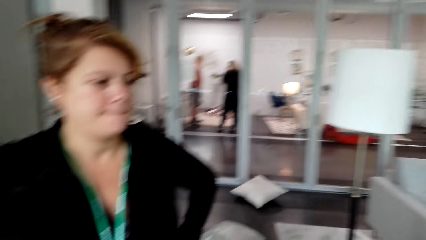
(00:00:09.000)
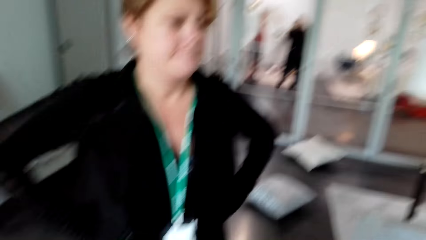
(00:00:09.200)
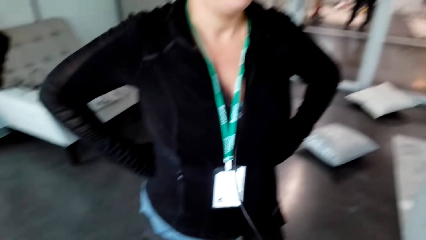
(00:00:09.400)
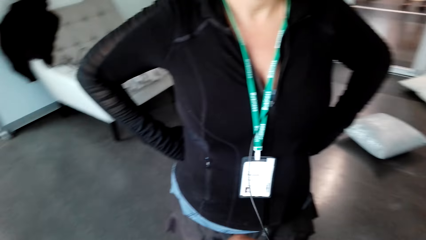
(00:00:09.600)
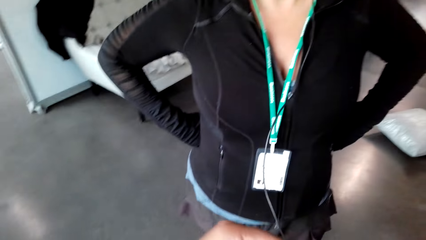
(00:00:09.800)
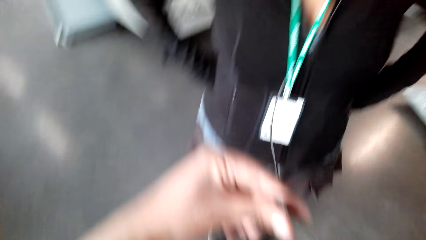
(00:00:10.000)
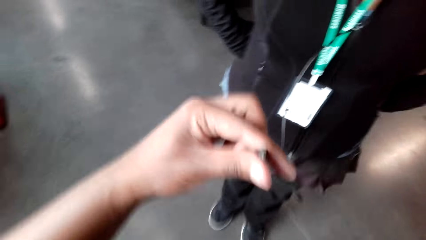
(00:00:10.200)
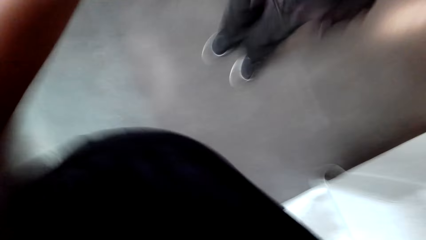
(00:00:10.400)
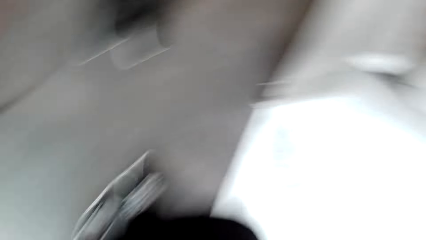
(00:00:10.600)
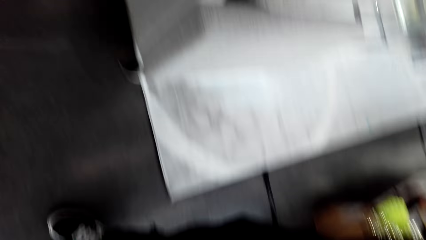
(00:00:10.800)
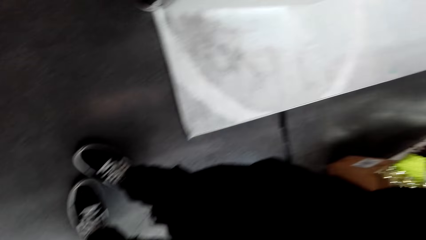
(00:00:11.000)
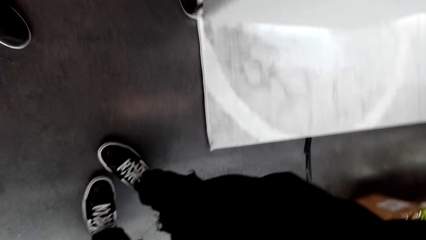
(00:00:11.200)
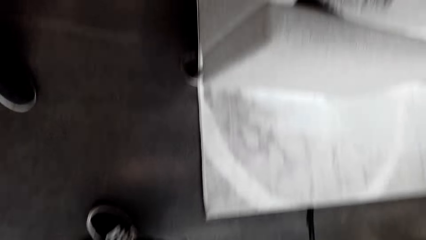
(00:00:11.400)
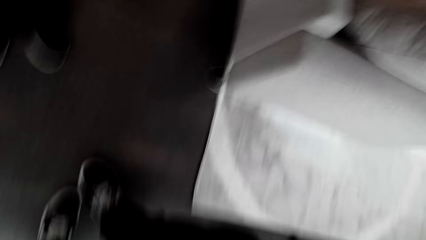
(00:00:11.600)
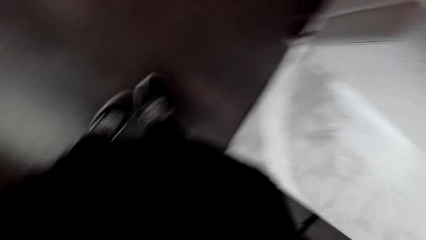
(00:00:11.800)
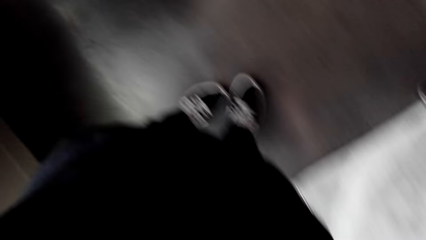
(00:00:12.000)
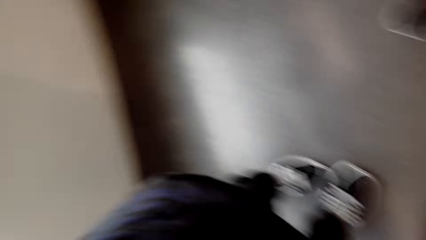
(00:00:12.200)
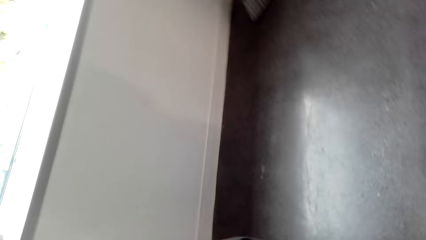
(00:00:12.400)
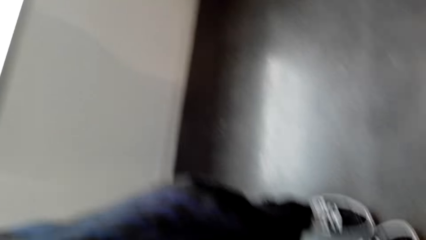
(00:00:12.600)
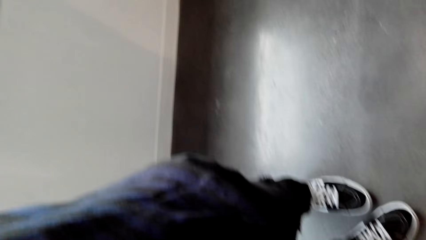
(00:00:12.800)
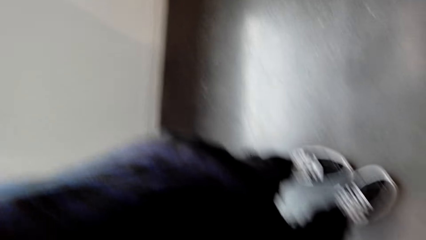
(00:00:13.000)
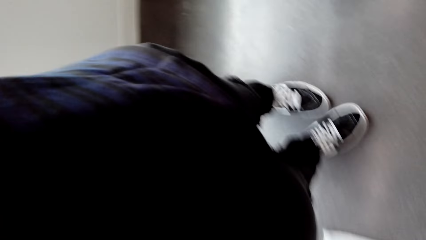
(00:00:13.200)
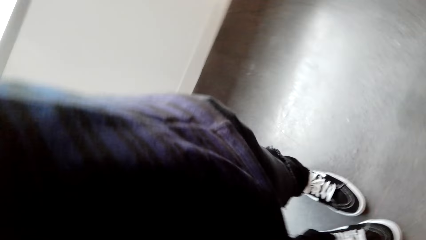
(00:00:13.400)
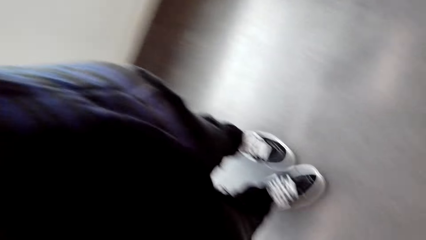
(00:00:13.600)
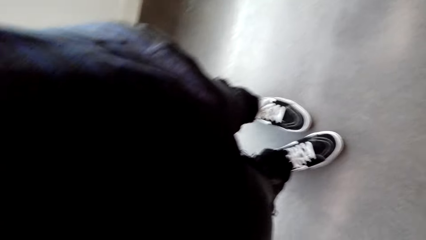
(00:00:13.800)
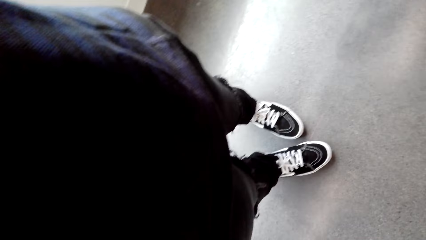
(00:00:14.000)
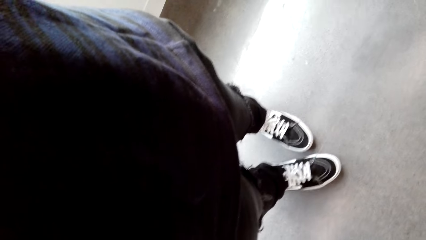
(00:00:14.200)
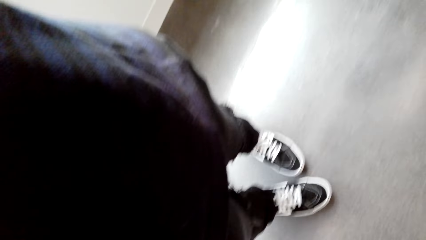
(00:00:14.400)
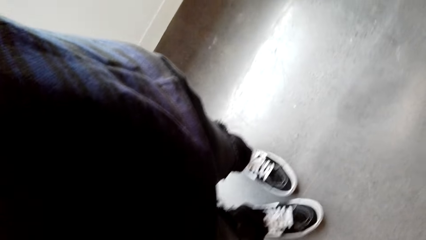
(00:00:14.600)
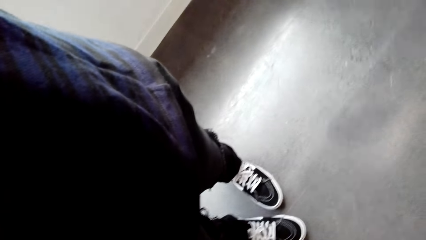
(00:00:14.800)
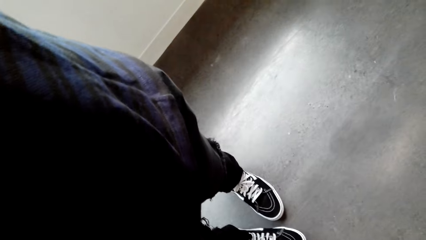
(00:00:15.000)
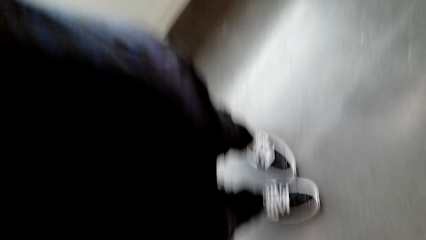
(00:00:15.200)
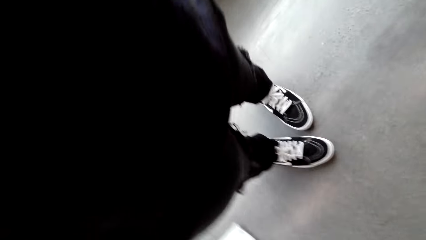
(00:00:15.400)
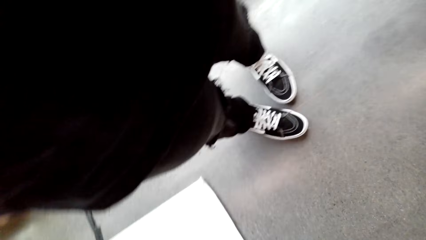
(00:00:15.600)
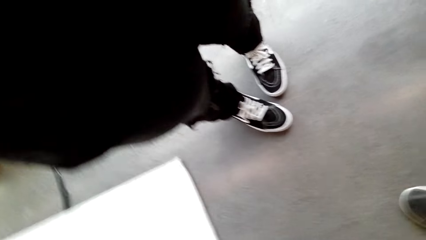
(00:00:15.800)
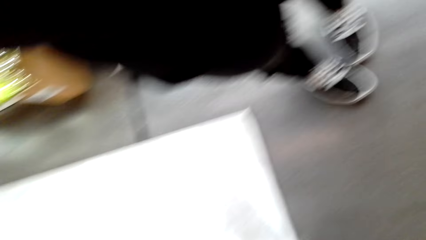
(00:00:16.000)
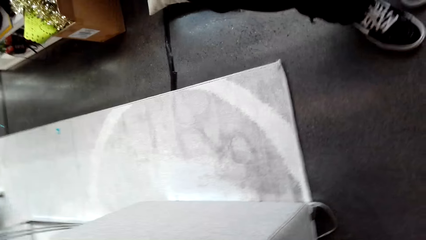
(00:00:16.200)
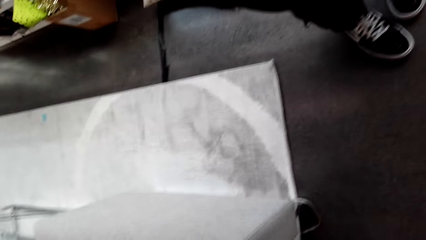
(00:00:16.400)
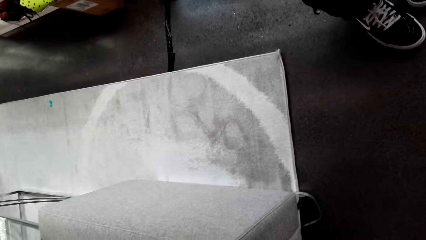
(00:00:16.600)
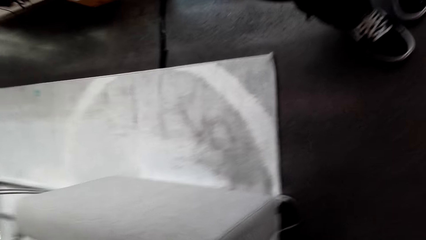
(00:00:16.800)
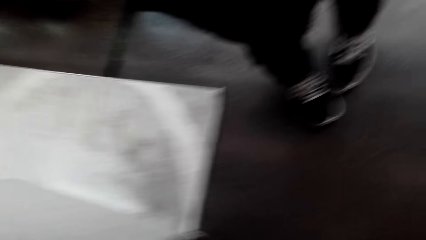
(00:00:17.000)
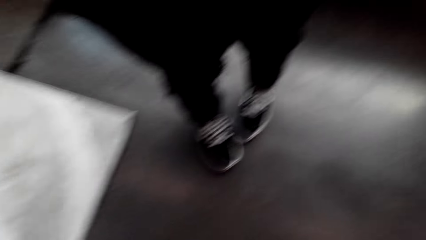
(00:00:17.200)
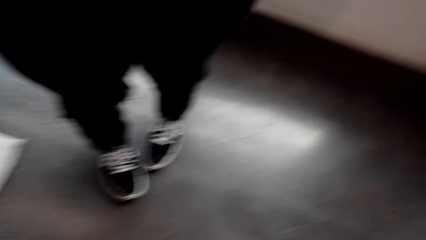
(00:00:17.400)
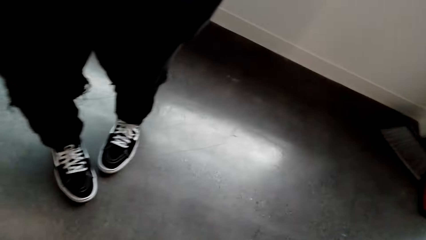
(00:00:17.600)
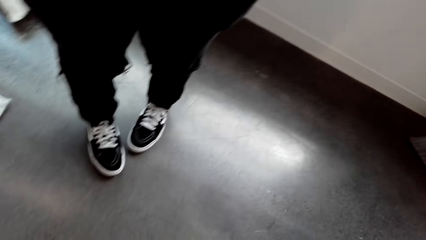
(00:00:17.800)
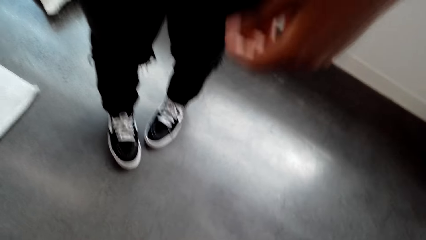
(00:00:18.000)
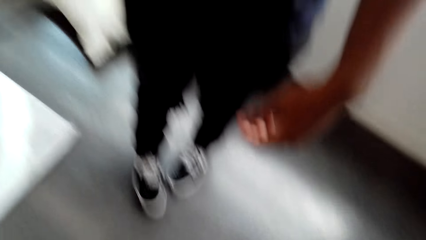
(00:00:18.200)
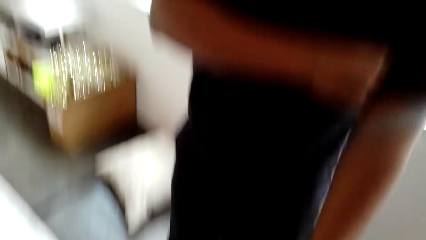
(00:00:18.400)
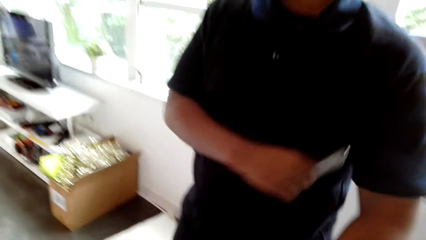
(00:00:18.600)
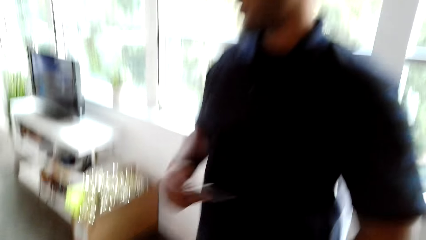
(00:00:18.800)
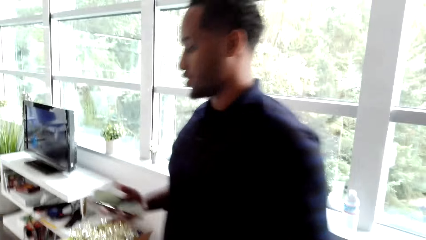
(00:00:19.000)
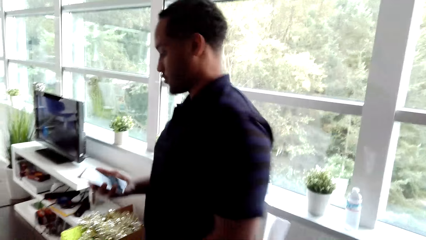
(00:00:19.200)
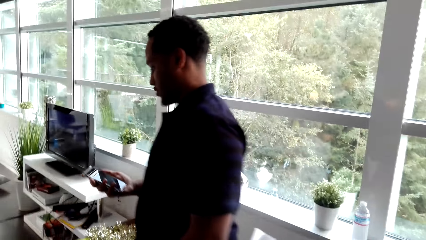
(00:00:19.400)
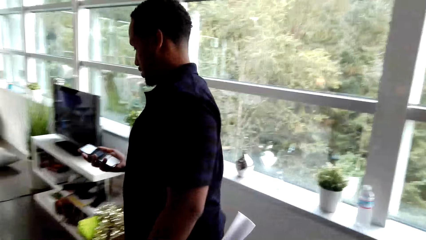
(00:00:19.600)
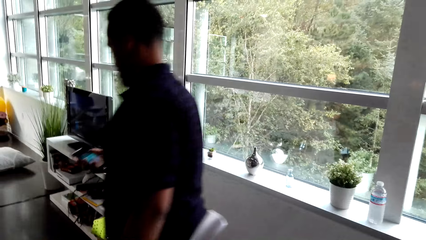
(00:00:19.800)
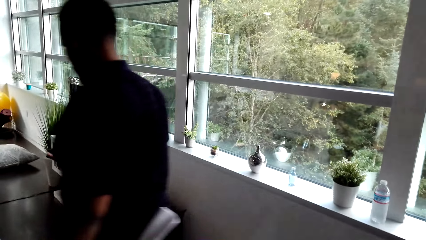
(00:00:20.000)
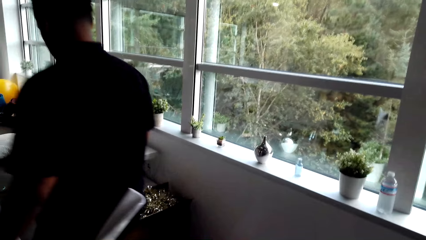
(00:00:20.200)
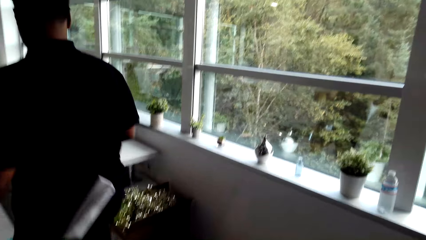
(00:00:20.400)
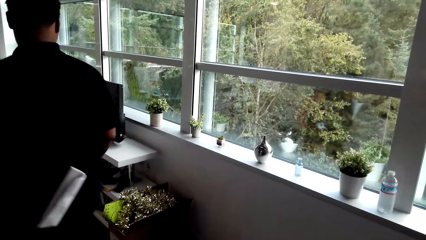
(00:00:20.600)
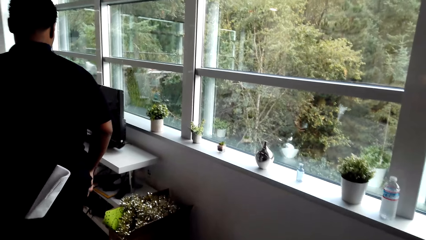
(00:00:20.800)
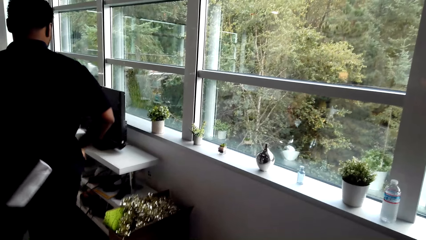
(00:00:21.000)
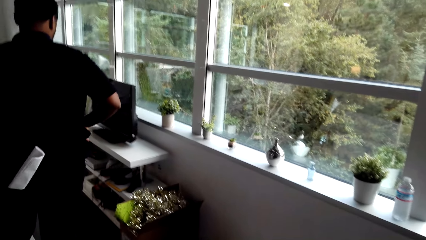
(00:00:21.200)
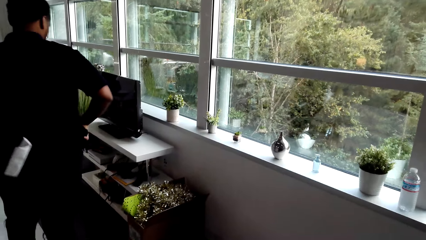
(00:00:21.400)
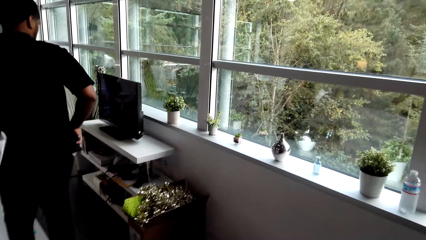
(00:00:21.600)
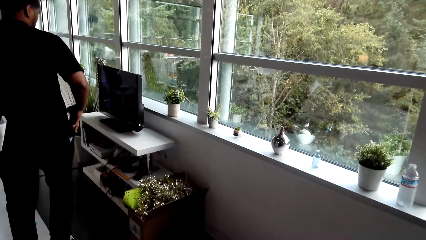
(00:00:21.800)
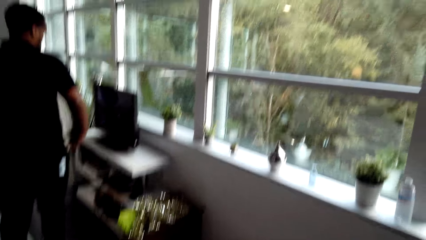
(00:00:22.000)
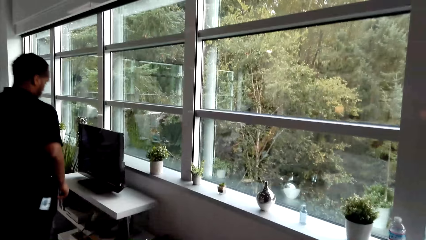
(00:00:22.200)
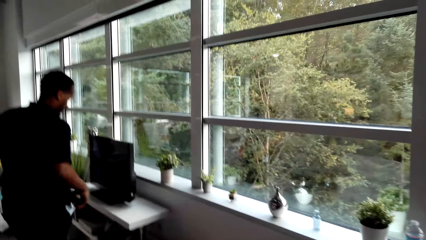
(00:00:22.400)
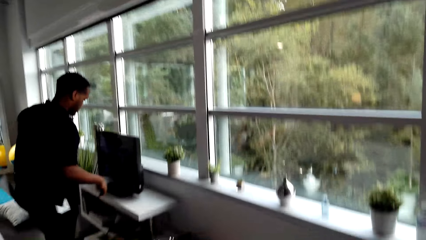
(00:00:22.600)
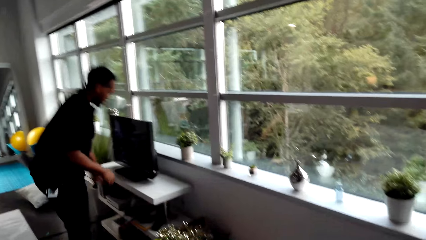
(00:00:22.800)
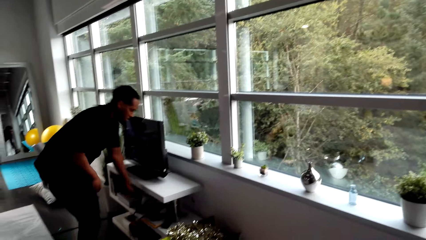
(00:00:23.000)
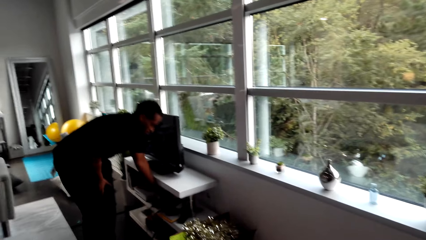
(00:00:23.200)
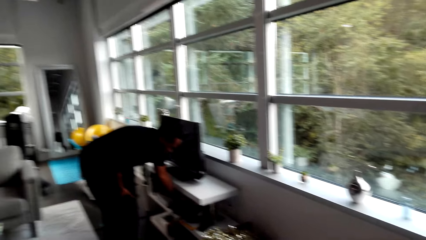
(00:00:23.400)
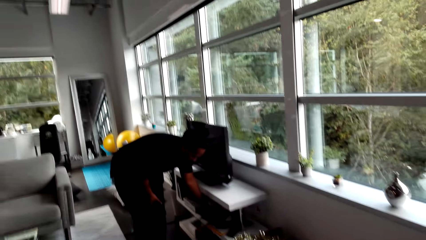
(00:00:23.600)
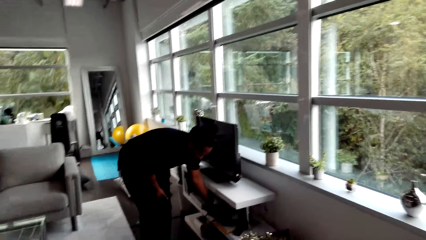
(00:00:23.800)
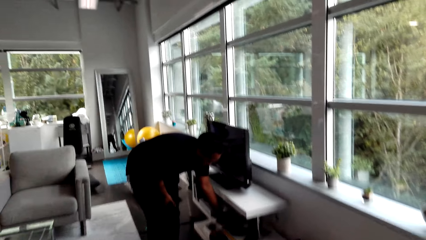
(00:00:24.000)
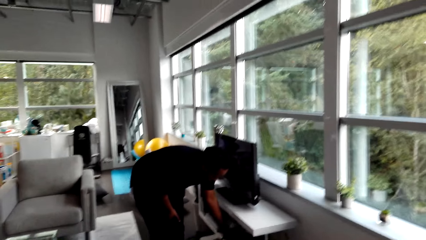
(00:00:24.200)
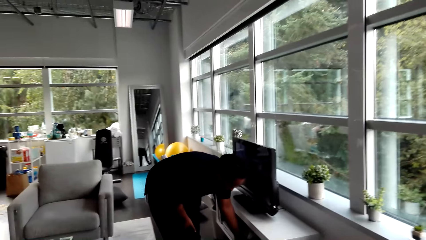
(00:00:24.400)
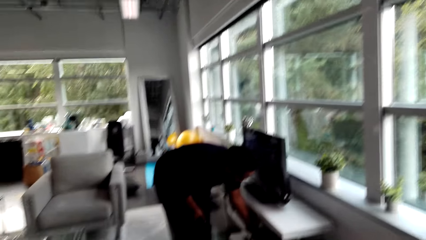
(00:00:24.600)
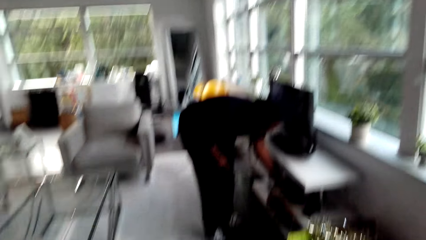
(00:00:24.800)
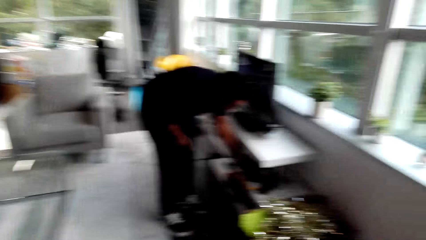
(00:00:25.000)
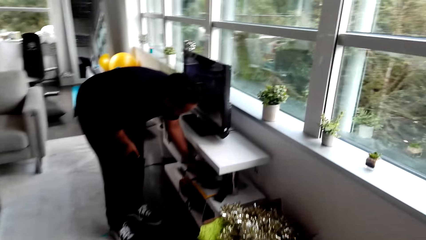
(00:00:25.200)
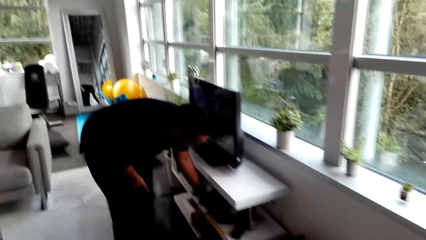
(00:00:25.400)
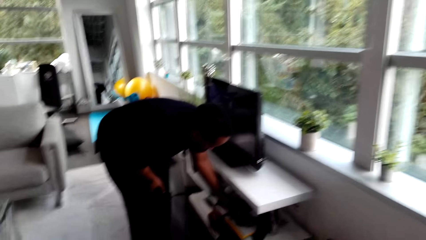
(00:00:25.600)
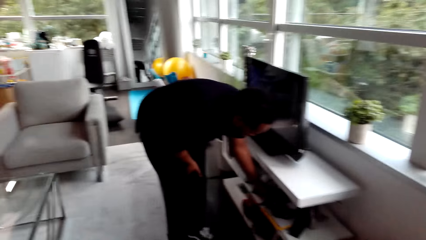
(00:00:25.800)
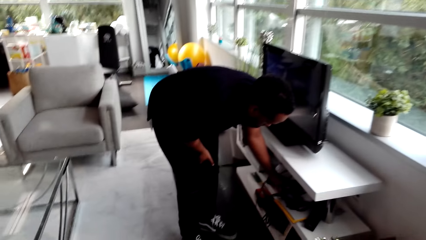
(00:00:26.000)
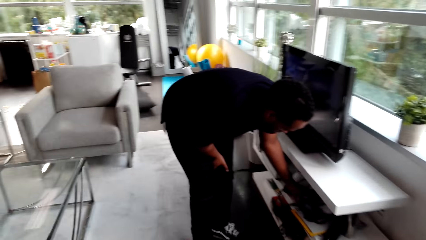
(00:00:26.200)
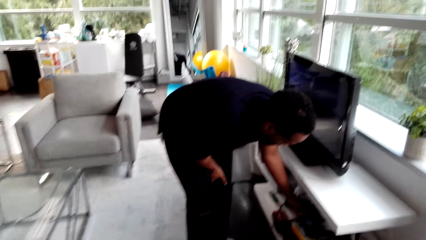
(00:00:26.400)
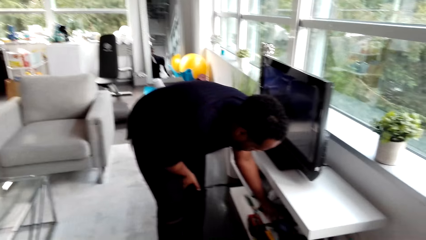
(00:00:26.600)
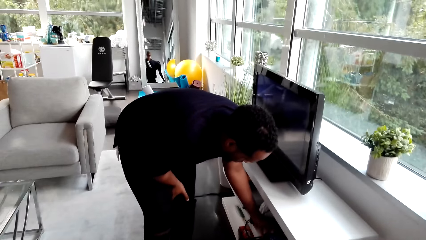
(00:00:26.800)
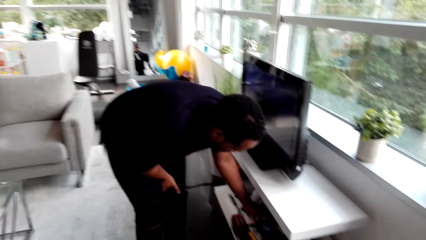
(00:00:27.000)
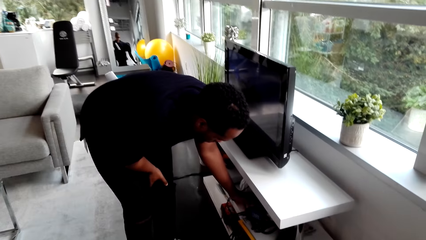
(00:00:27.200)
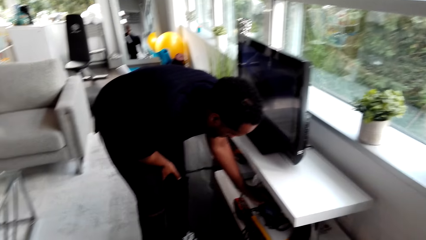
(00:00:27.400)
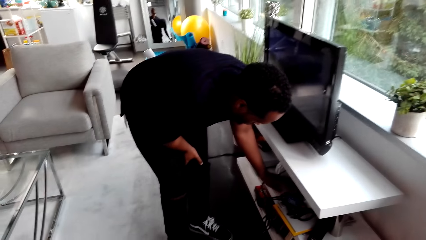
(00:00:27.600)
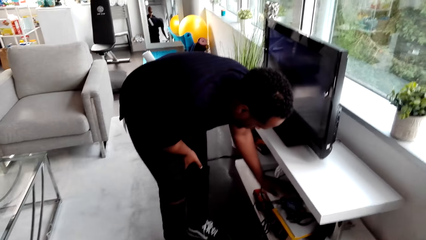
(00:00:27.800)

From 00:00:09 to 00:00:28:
The camera wearer holds an earphone. They look around. They stand. A person touches a phone. The person walks.
